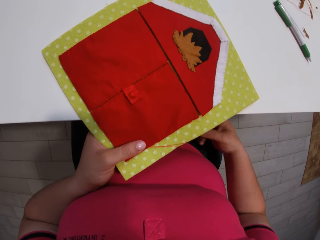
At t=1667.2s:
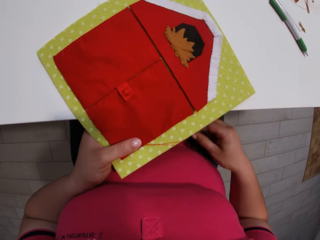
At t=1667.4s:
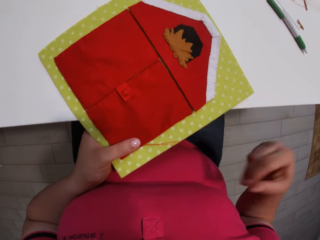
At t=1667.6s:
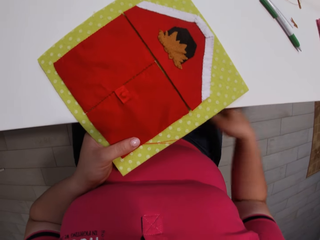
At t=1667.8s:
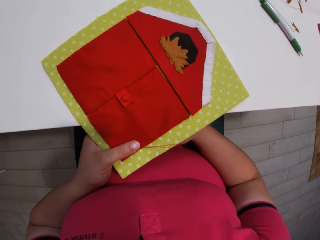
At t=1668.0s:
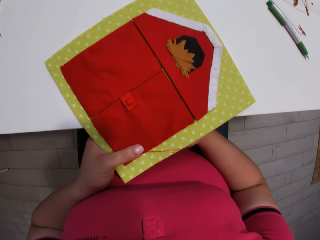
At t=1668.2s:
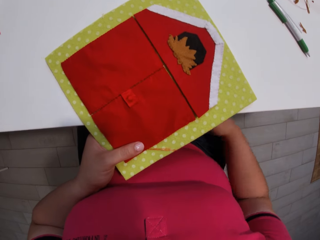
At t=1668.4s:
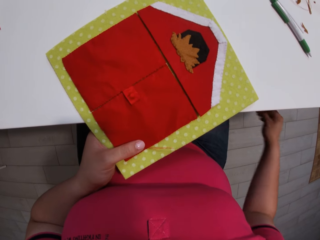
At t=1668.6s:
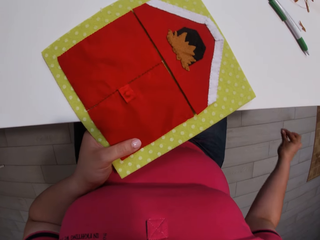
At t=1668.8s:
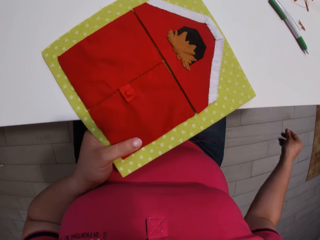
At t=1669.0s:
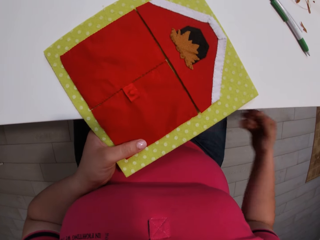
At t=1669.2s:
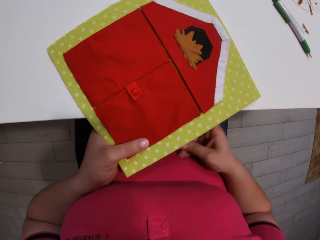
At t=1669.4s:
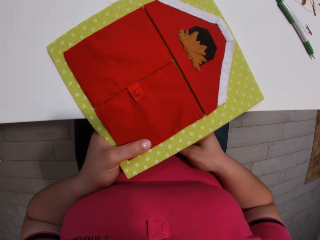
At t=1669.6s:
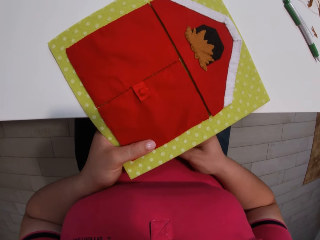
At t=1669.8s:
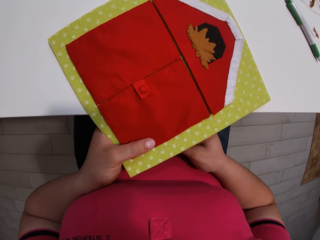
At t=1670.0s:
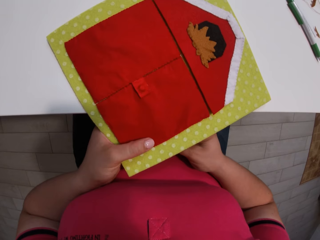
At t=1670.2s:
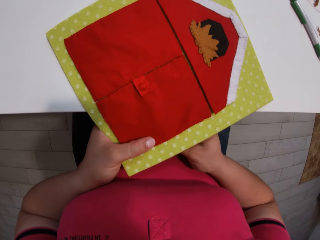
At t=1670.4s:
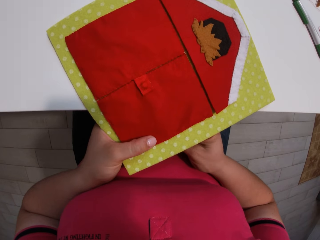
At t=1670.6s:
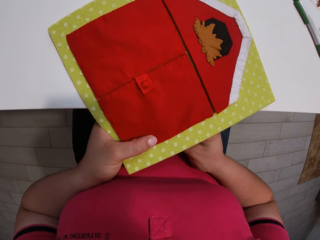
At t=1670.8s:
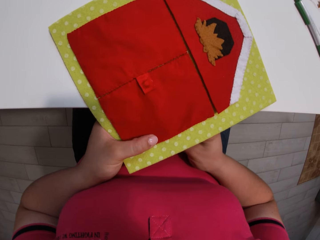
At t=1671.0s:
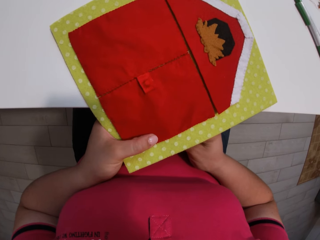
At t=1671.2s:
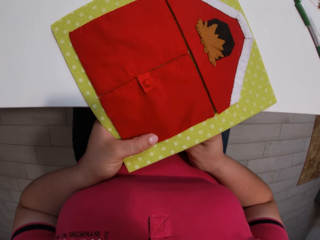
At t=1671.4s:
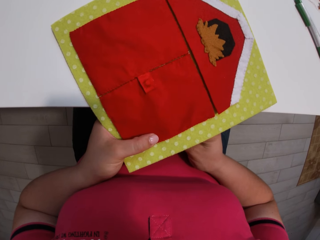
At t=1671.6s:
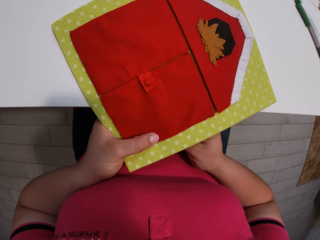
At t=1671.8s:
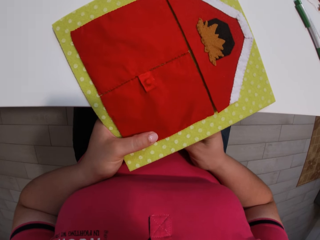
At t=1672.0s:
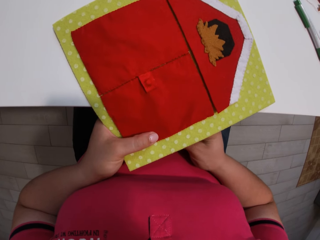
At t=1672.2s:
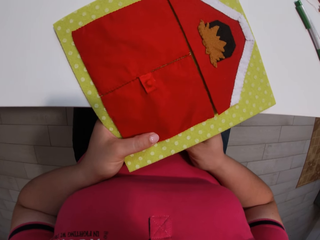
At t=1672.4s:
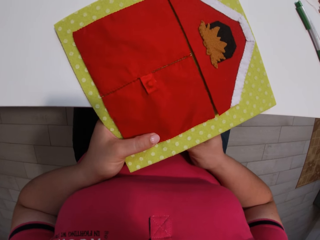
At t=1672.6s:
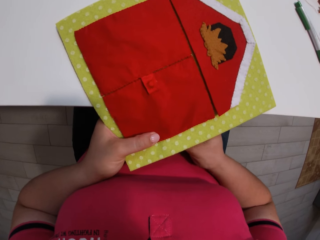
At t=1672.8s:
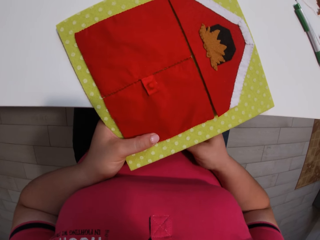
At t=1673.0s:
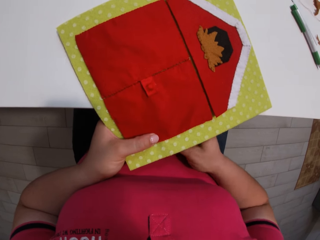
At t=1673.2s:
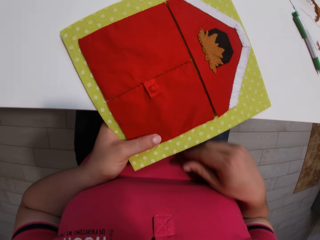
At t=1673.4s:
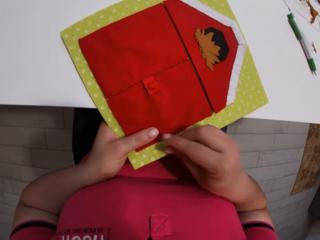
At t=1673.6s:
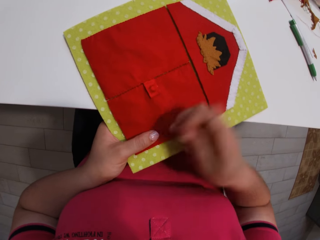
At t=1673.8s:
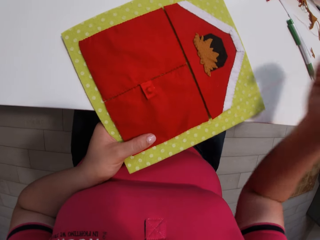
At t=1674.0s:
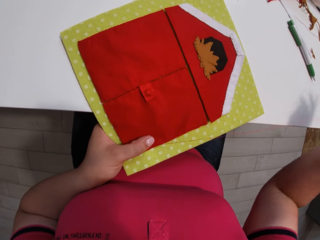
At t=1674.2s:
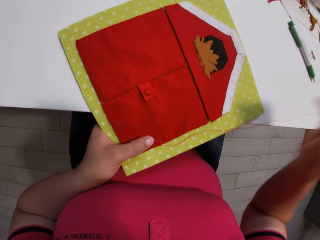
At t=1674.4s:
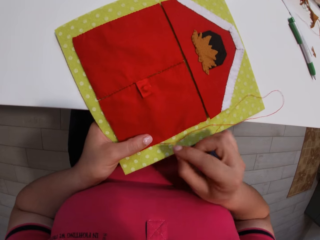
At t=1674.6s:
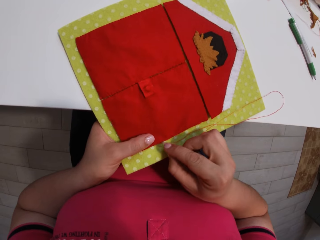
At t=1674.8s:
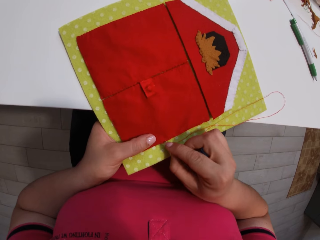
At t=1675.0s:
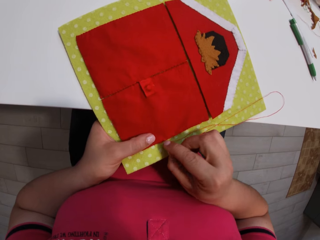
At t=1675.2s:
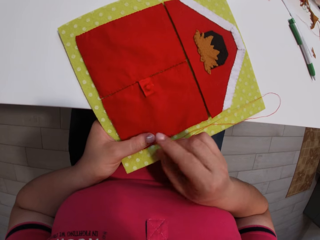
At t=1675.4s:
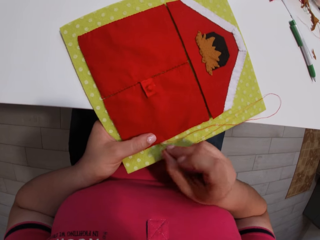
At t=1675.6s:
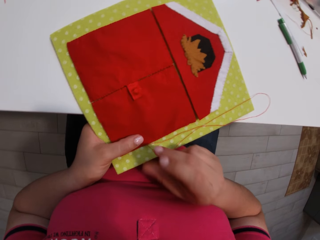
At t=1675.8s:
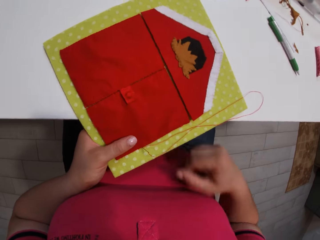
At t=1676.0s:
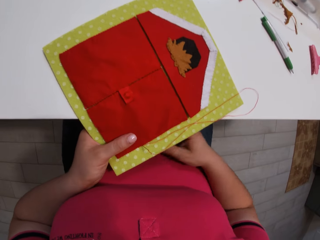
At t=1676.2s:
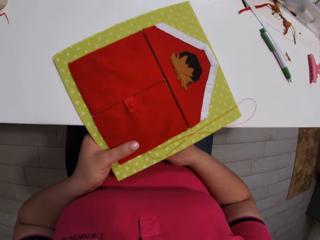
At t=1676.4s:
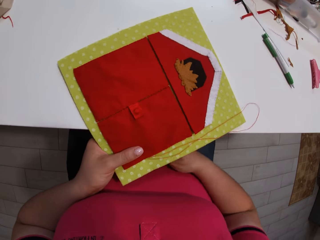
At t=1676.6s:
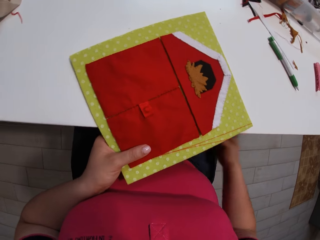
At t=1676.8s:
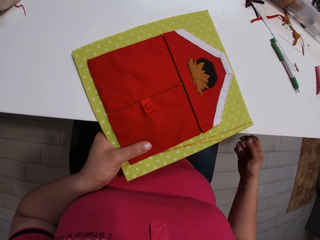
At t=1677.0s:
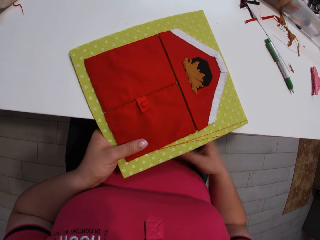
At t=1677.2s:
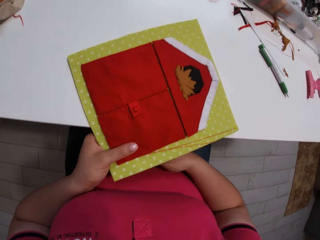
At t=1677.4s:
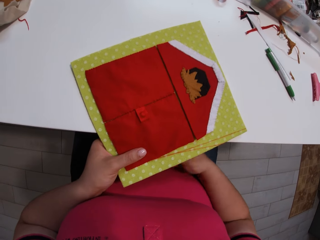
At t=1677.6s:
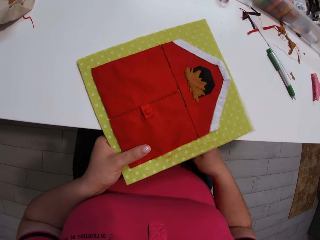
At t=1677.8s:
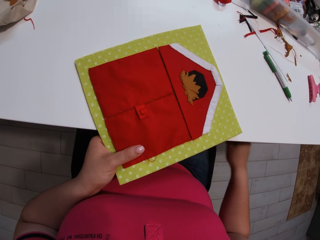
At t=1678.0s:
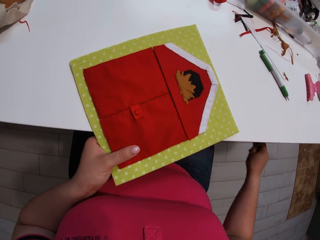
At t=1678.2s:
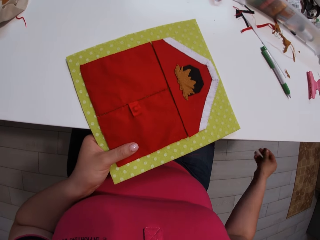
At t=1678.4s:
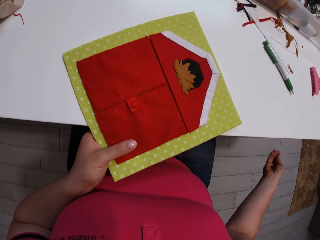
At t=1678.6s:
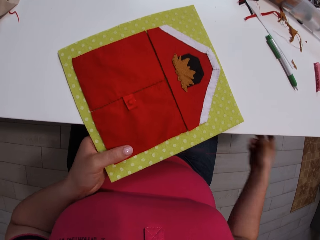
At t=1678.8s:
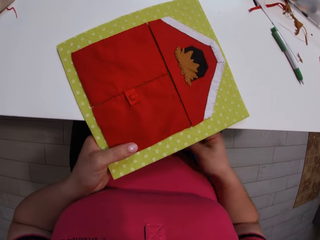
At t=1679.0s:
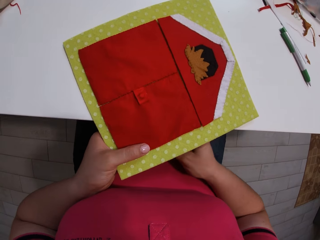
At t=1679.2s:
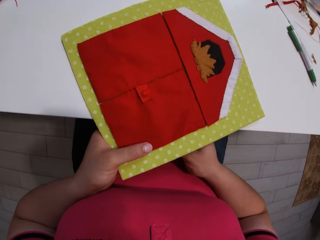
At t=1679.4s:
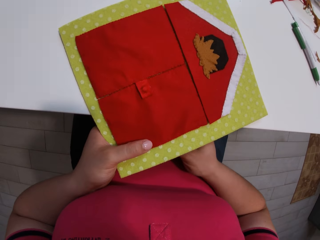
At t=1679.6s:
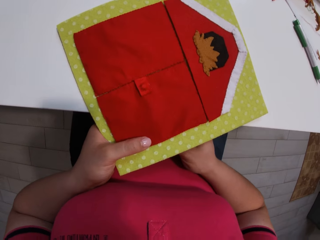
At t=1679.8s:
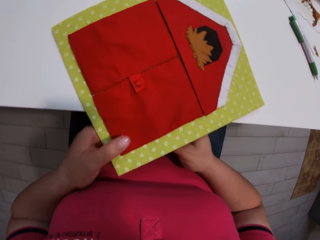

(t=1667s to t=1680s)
The camera wearer pulls a needle with thread from the cloth. They insert the needle with thread into the cloth. They pull the needle with thread from the cloth. They insert the needle with thread into the cloth. They pull the needle with thread from the cloth.

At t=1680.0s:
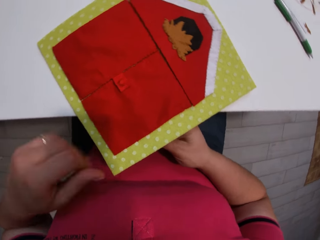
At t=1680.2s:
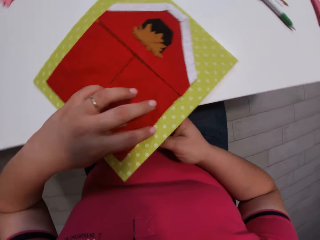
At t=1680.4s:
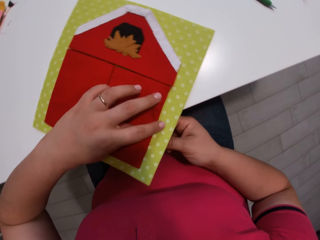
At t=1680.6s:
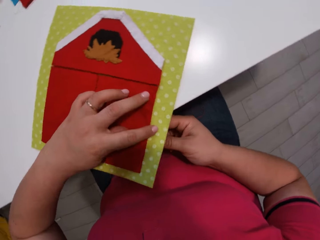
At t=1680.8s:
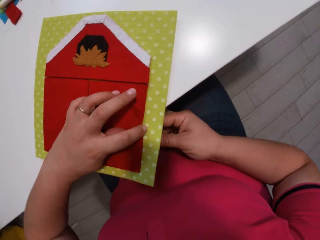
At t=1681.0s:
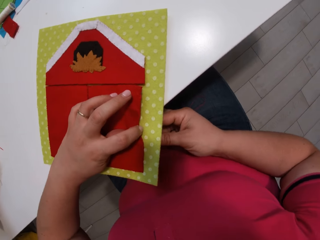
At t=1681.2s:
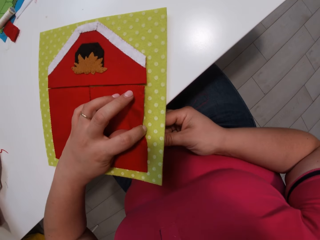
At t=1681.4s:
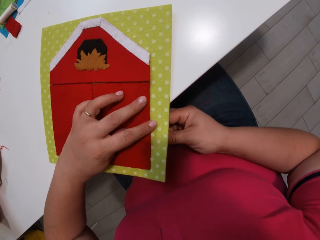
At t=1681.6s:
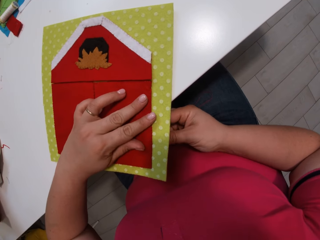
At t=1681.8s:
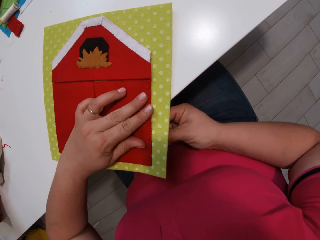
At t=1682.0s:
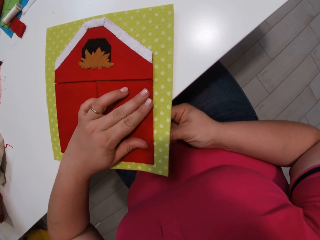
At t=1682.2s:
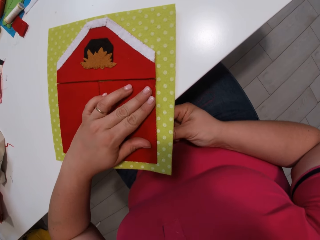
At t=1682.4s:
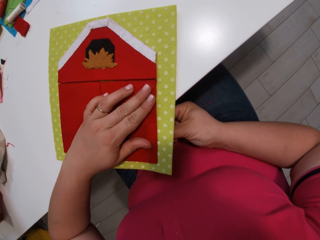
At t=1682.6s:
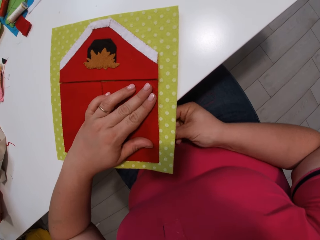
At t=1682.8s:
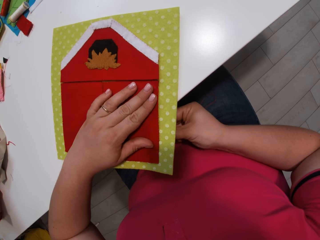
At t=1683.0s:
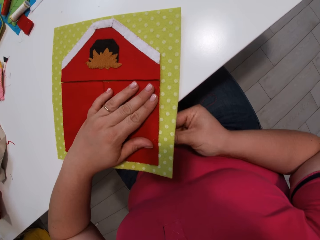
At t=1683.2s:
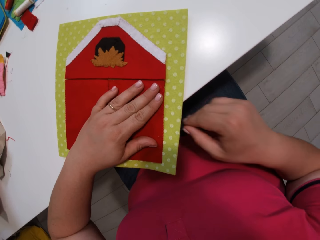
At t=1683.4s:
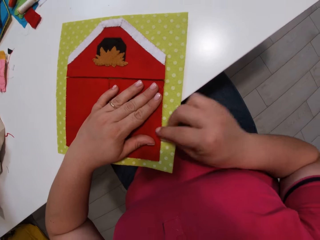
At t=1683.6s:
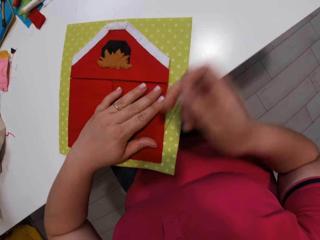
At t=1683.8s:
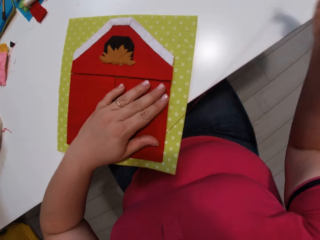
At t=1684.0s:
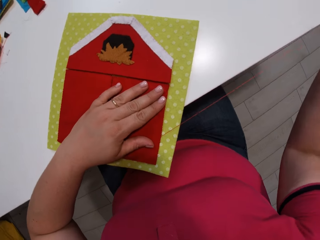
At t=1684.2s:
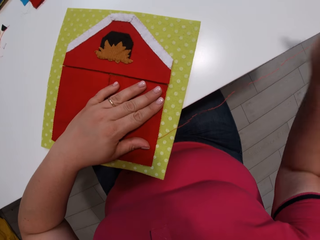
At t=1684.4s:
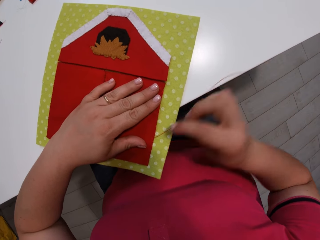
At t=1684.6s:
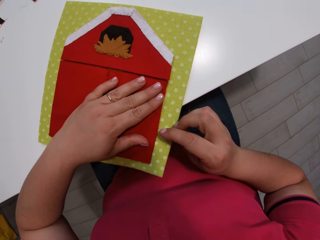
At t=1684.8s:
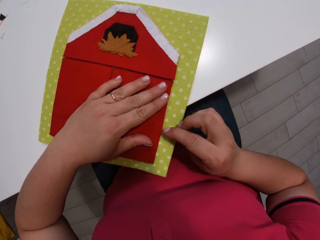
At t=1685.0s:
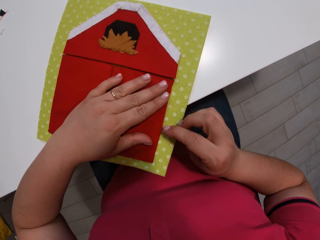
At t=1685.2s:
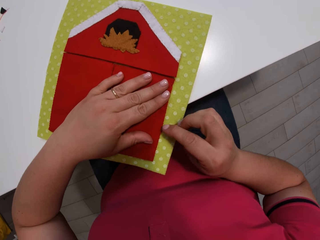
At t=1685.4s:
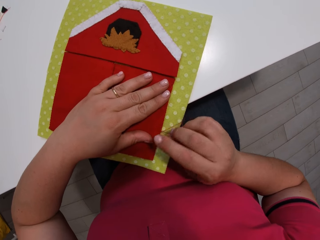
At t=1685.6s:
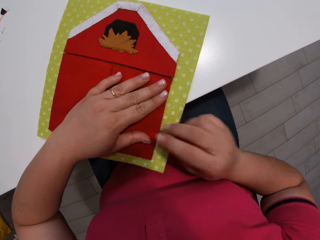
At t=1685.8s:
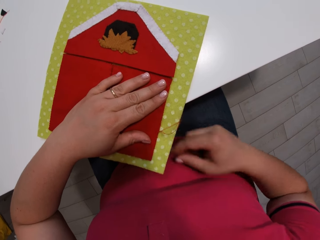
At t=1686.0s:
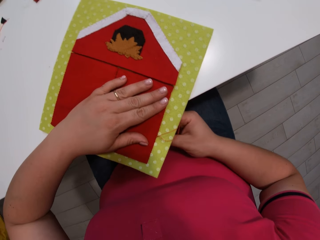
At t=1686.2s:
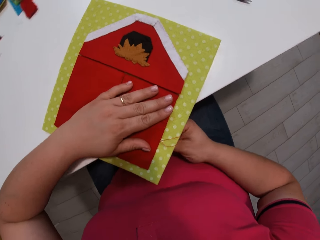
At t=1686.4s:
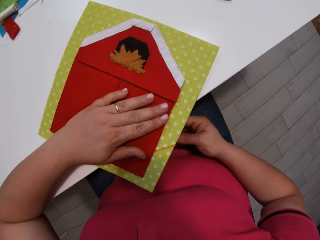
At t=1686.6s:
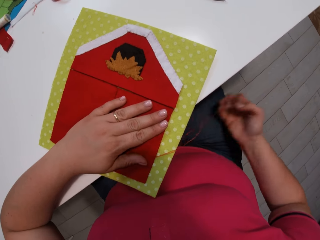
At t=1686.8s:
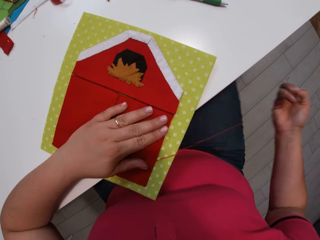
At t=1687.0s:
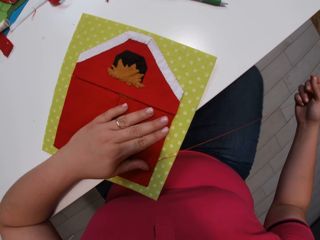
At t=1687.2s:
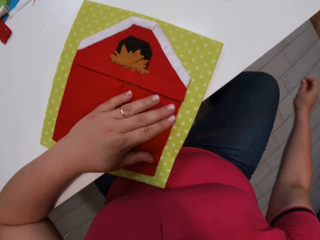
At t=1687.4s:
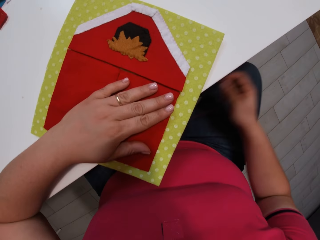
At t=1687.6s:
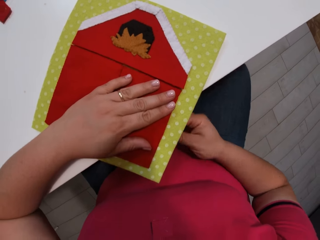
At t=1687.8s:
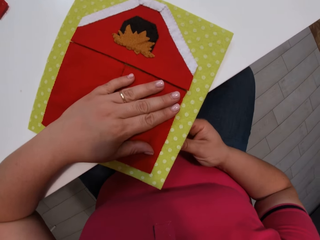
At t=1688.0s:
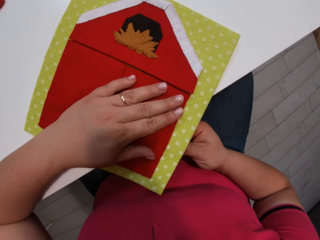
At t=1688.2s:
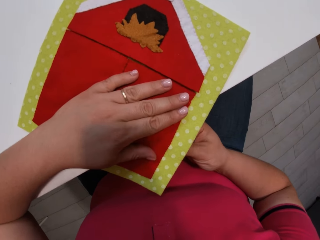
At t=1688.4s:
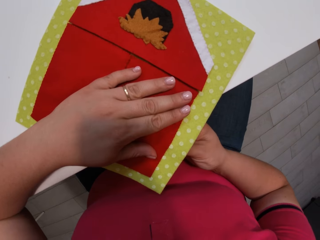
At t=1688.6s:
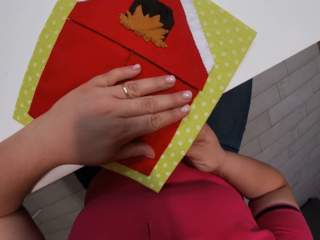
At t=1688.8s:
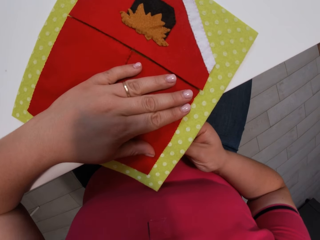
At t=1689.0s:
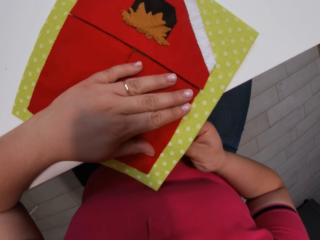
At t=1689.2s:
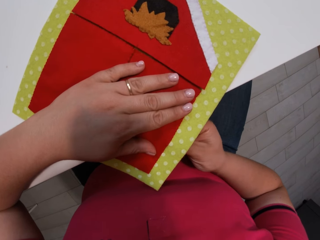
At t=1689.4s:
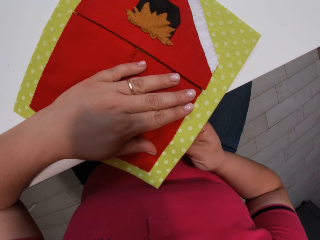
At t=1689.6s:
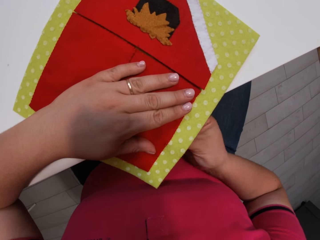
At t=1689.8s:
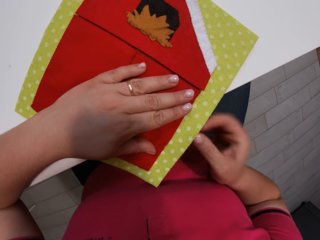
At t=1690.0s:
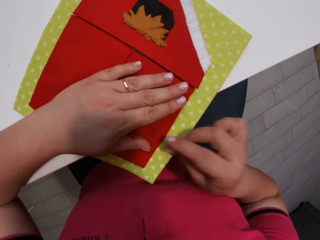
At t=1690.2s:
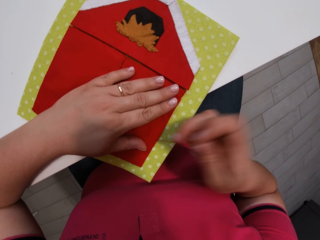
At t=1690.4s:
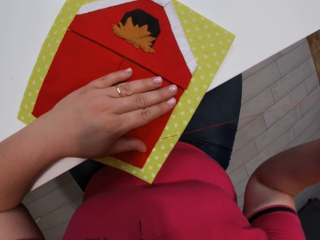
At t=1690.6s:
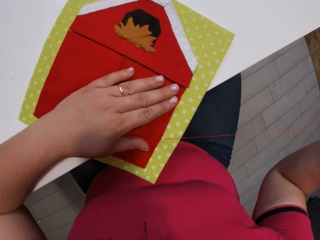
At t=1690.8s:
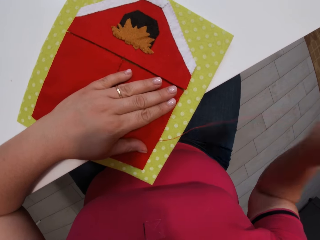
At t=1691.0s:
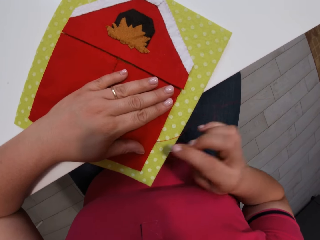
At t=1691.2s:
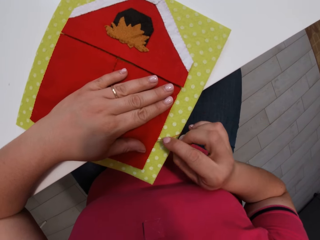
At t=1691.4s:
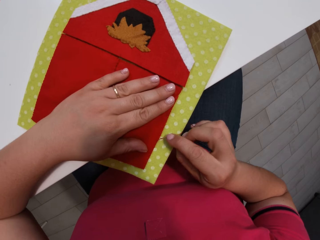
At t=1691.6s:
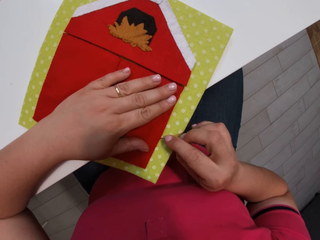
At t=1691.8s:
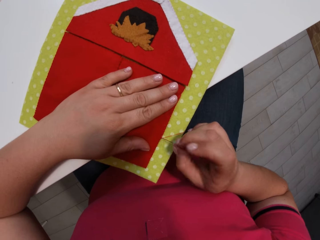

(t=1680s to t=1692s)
The camera wearer inserts a needle with thread into the cloth. They pull the needle with thread from the cloth. They insert the needle with thread into the cloth. They pull the needle with thread from the cloth. They insert the needle with thread into the cloth. They pull the needle with thread from the cloth.
